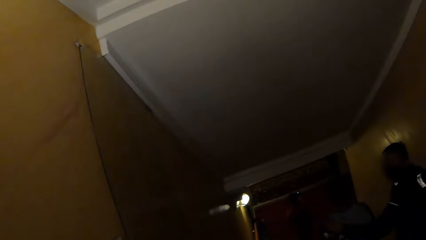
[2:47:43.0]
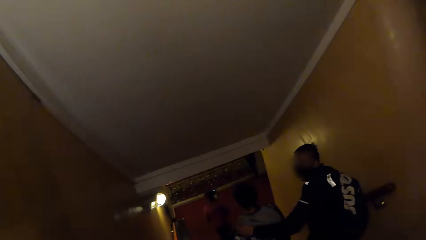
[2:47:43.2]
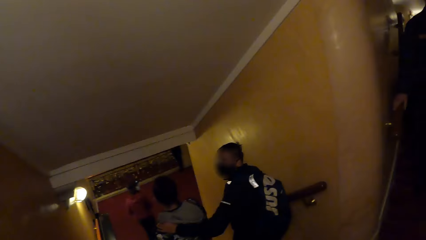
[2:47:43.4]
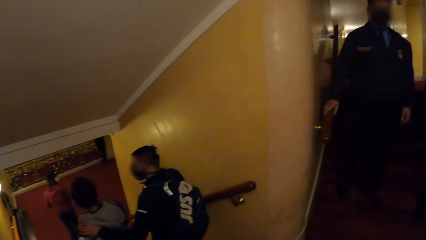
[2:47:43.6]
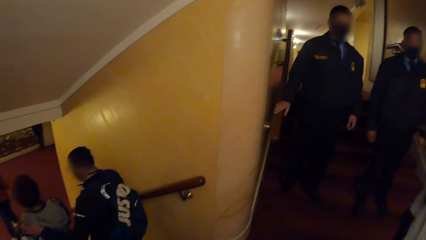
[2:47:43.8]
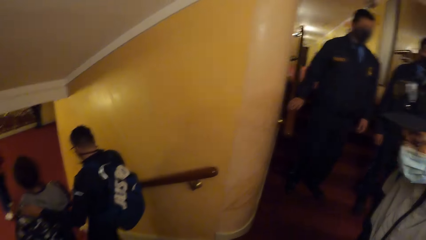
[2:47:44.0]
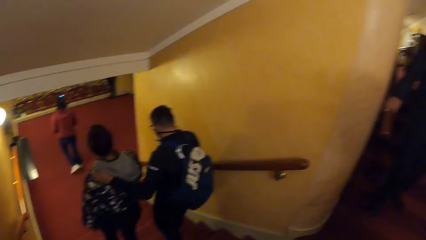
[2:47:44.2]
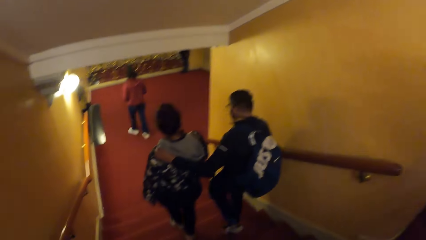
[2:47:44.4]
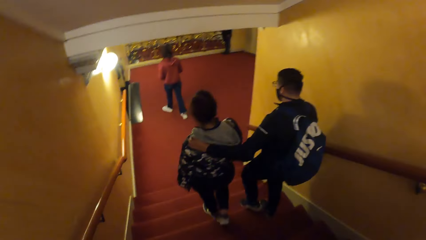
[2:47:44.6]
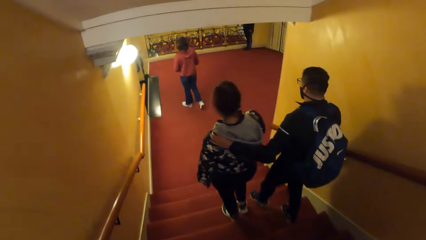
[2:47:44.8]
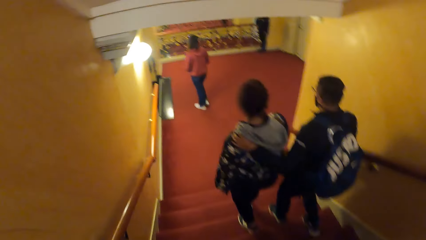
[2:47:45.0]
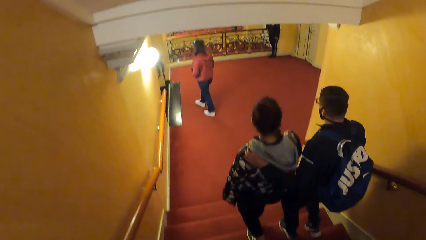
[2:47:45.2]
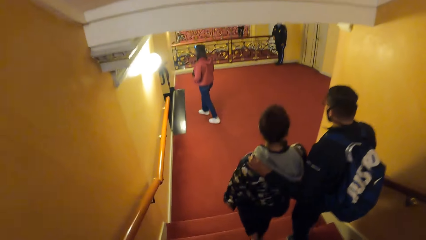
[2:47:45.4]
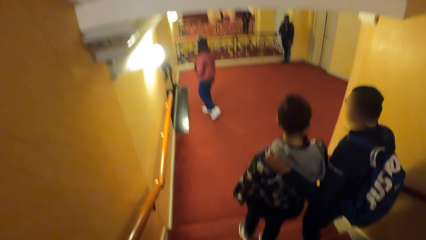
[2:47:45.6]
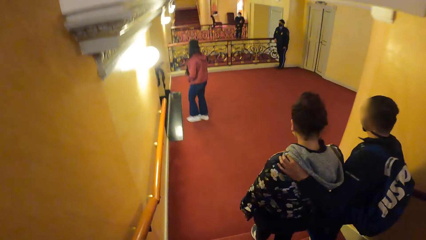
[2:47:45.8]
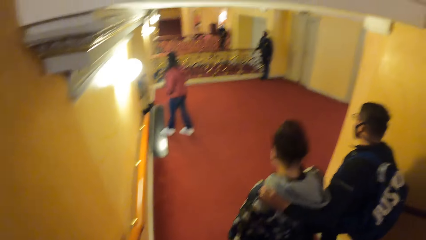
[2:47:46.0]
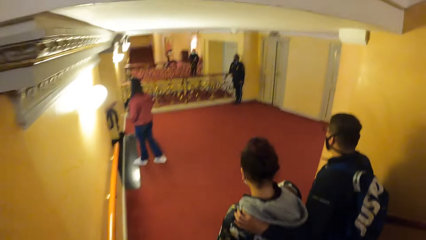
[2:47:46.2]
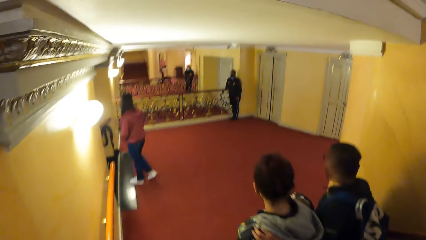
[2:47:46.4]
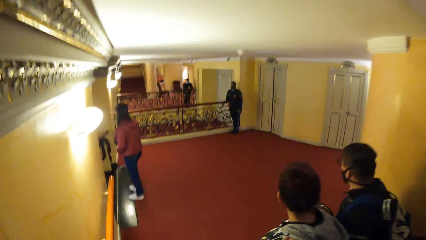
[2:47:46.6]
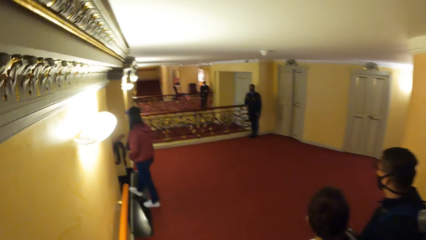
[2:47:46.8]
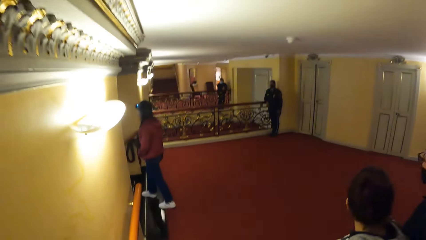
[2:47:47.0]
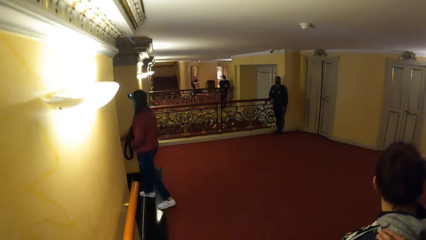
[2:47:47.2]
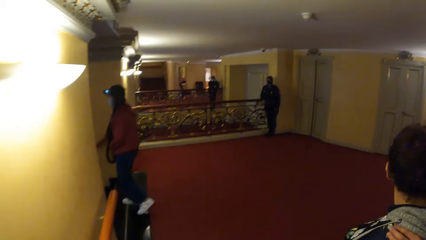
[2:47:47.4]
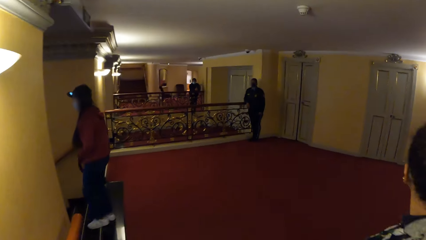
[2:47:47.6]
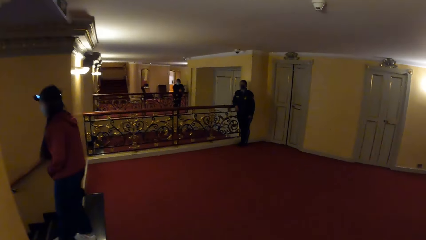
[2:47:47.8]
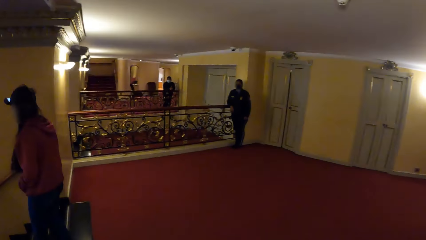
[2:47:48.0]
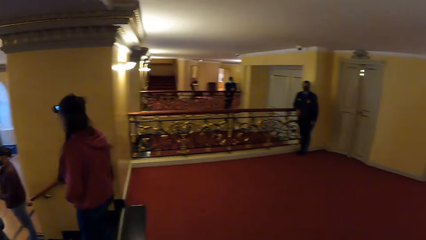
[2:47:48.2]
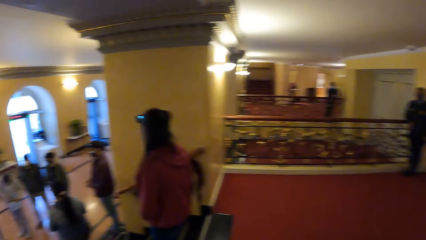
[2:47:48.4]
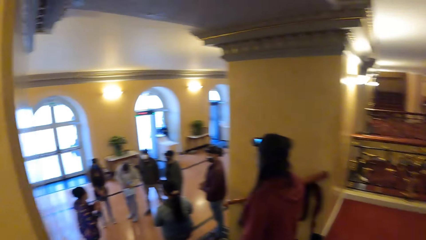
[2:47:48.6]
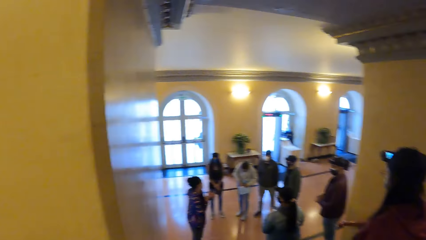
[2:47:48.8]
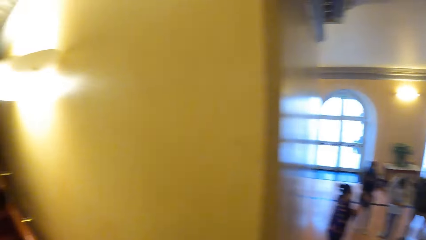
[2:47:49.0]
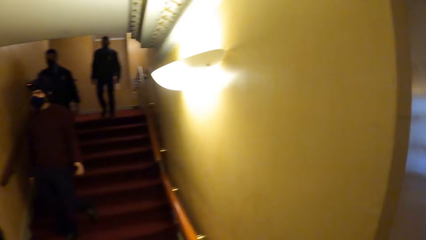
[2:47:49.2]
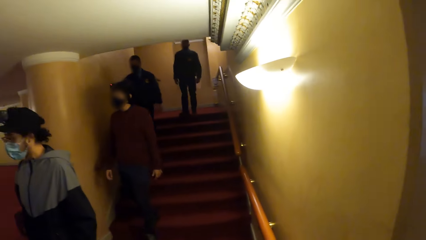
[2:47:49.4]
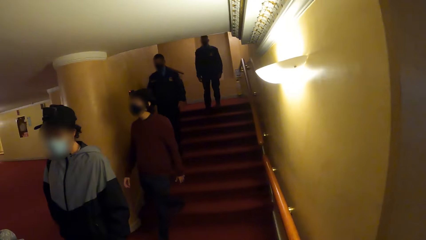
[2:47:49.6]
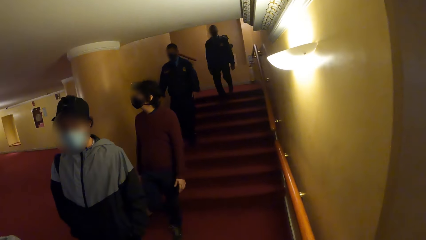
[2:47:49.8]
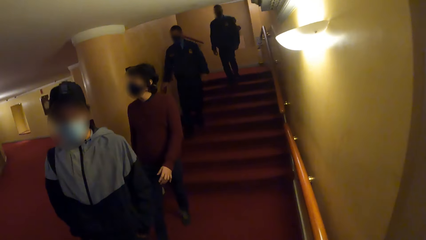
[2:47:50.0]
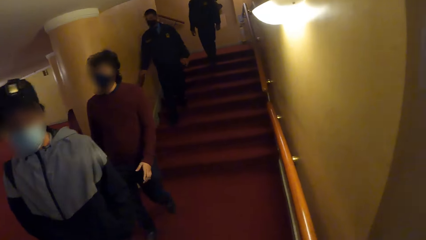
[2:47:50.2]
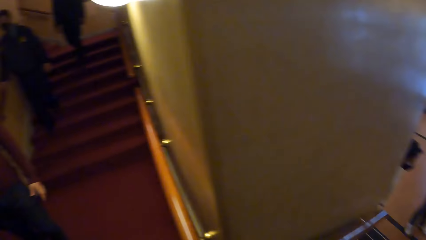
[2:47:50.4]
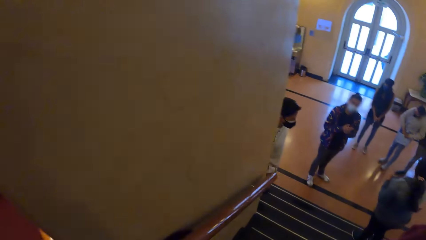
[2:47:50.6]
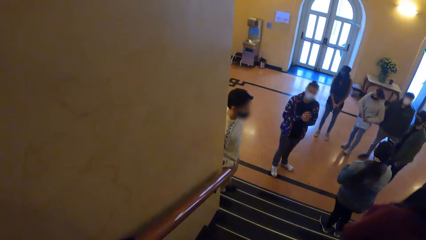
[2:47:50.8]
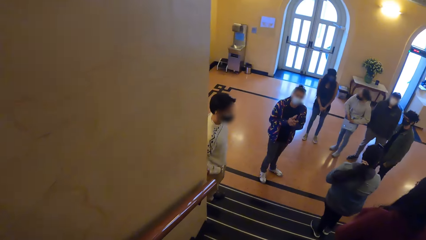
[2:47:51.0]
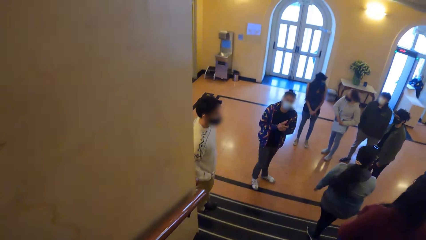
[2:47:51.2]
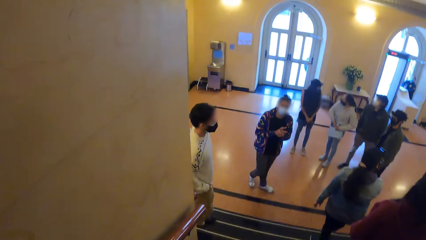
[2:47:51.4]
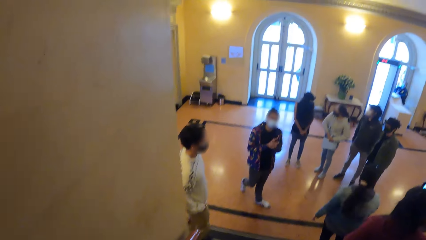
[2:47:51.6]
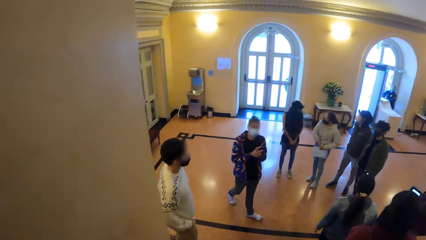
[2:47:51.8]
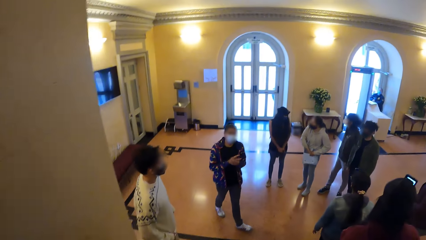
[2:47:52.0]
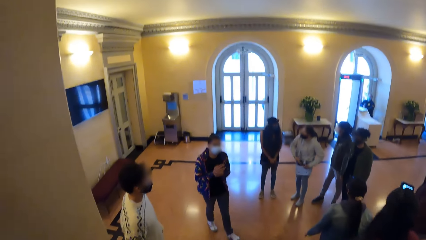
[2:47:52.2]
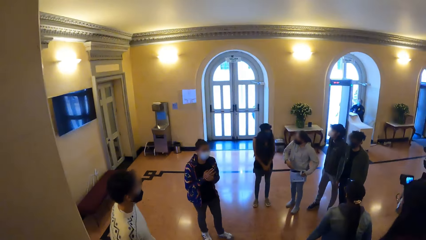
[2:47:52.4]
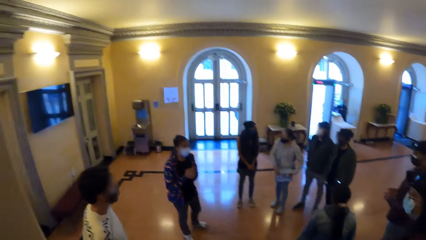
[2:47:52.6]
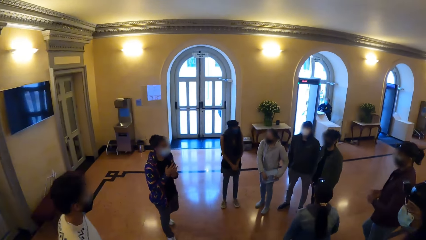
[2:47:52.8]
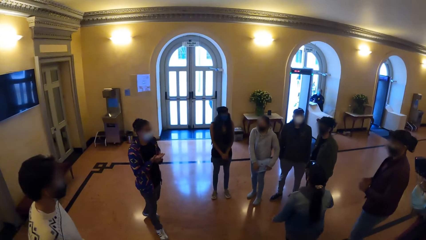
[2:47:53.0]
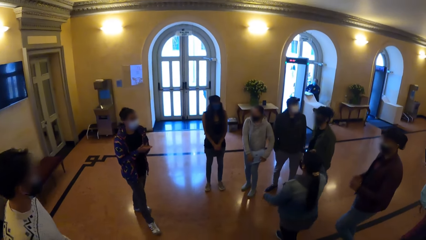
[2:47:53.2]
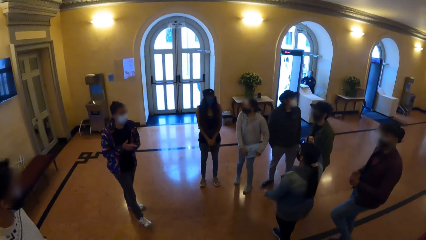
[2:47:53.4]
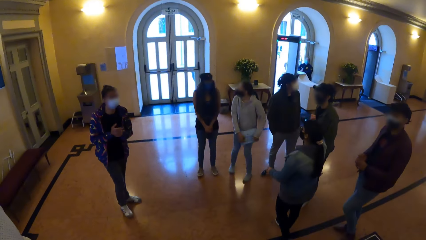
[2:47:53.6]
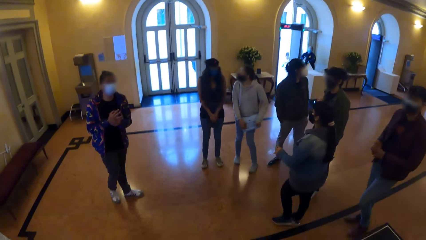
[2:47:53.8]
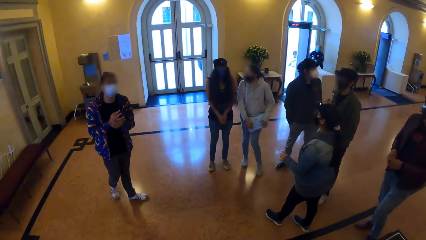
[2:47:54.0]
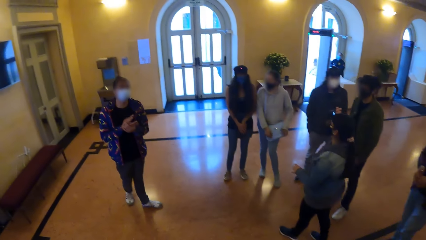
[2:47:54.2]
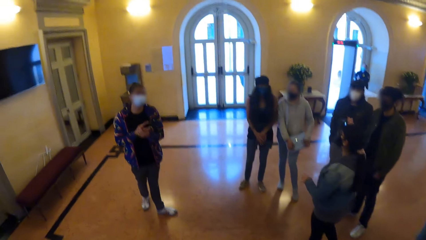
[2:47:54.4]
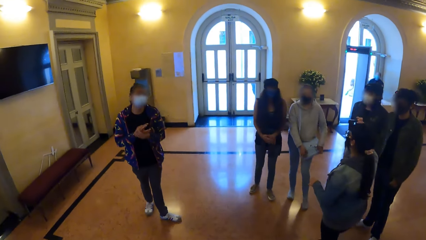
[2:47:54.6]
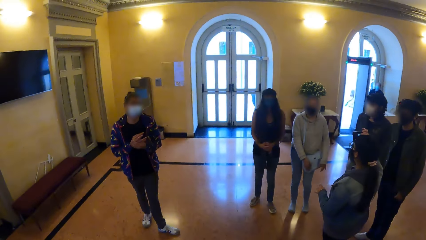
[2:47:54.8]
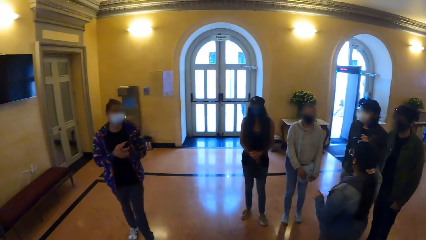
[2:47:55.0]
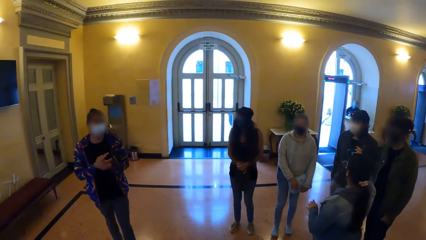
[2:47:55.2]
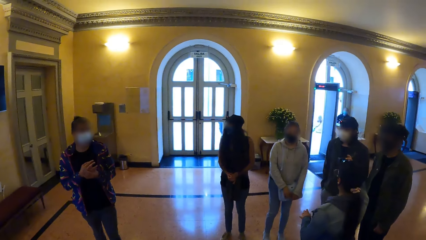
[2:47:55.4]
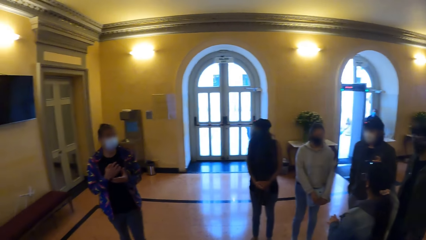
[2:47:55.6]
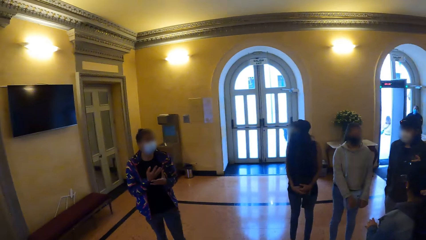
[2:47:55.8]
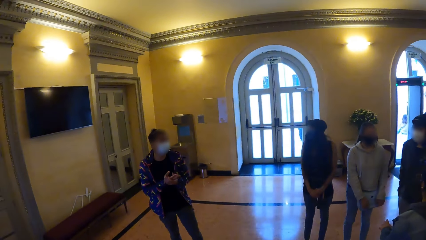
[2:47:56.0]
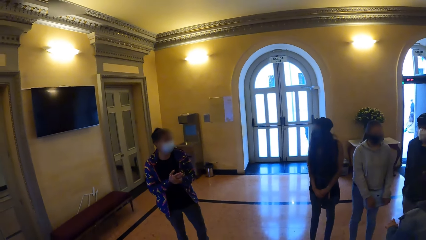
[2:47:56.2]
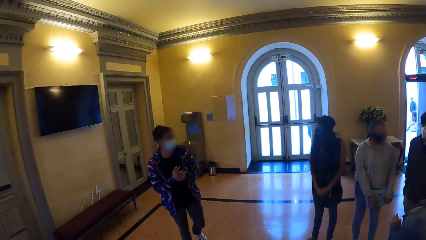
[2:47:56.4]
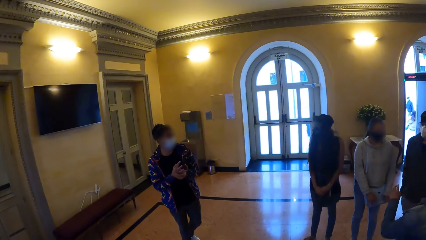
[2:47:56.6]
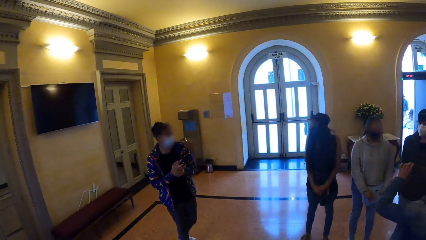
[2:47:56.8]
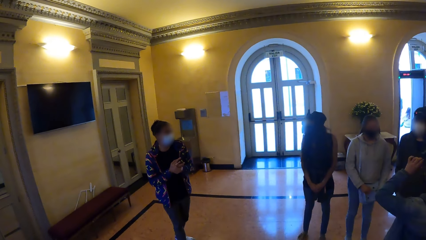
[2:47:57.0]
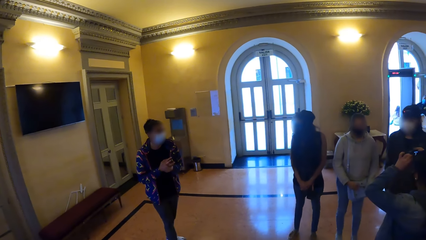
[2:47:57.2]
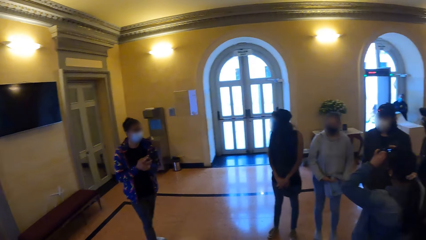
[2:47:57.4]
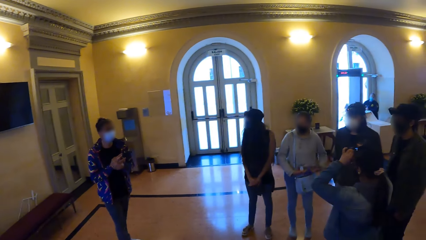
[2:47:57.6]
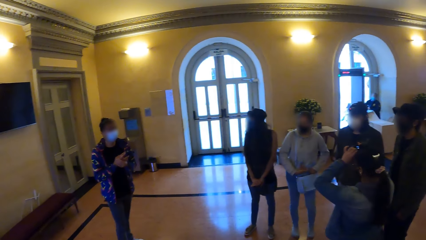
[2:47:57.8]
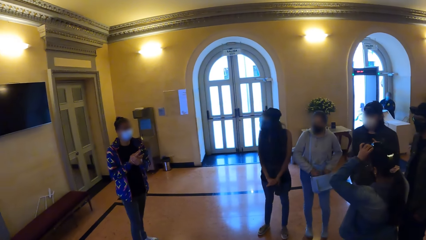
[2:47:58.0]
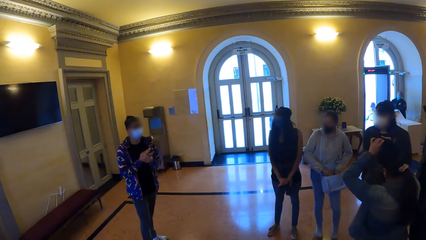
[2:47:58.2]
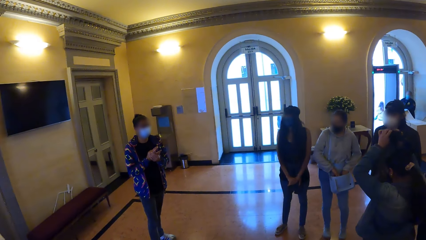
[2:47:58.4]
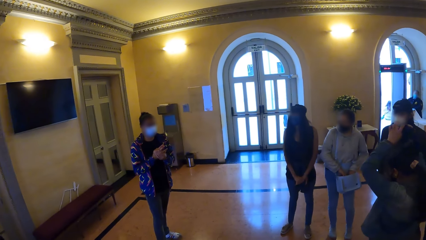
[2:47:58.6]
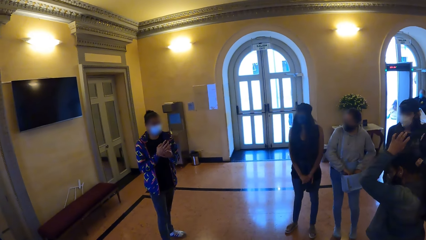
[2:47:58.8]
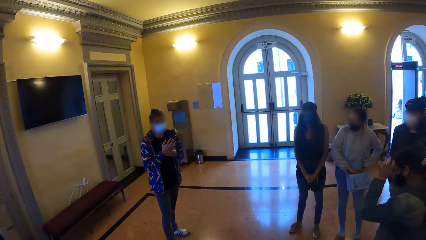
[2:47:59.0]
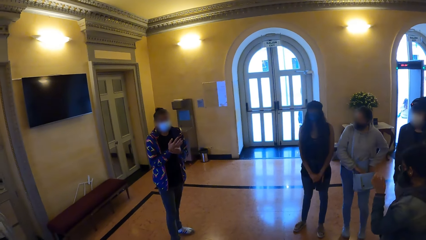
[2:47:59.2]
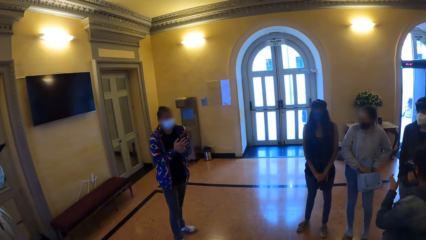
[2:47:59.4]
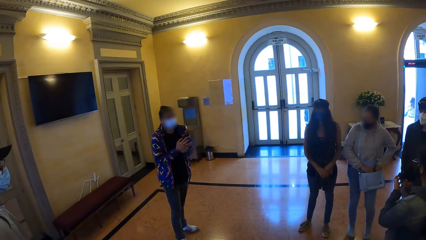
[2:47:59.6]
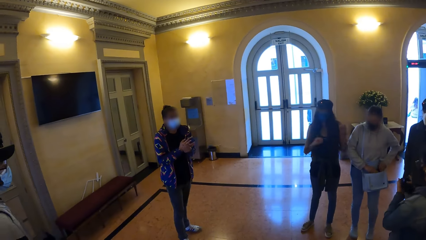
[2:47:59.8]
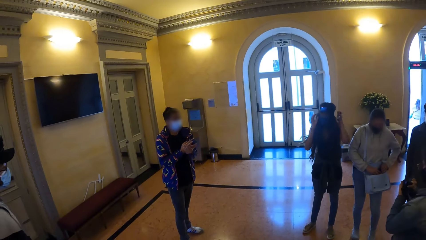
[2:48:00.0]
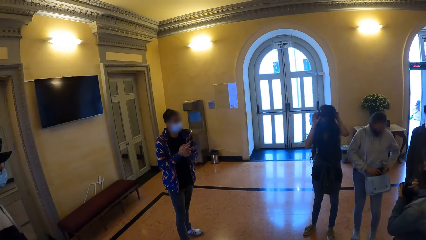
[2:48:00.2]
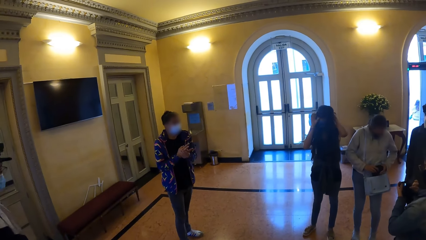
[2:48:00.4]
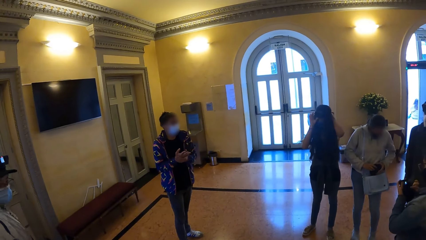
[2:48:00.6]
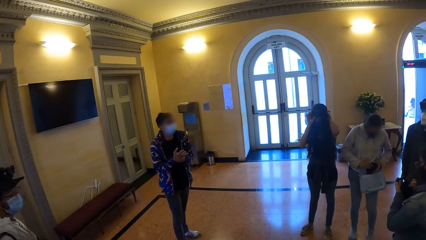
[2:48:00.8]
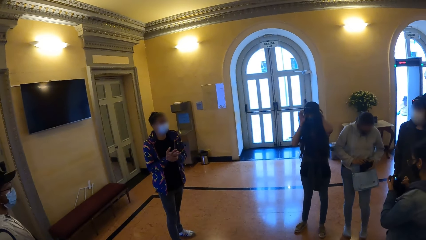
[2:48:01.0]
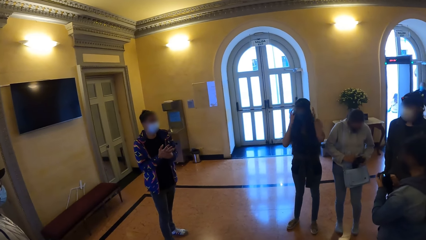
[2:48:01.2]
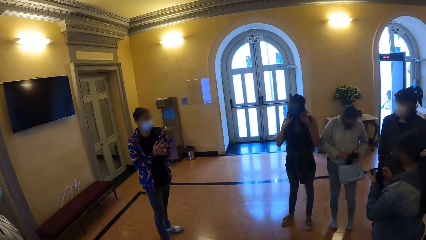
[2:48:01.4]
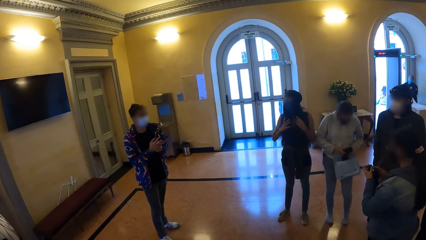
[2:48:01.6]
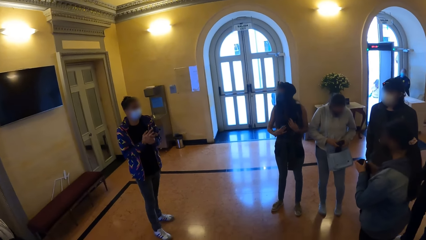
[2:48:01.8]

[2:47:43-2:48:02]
The camera wearer looks around the room. They walk down a staircase. They walk inside the room. They look around the building. The man puts his right hand in the pocket of his trousers. A woman holds her bag with her hands. Another woman interacts with the first woman. The camera wearer walks down a staircase. A third woman removes her head camera with her hands. The third woman holds the head camera in her right hand. The third woman holds the head camera in her hands. The first woman removes a head camera from her bag with her hands. The second woman adjusts her head camera with her hands.
